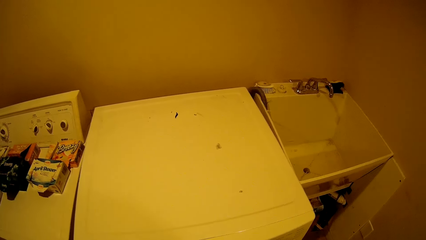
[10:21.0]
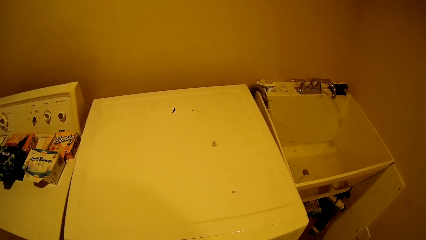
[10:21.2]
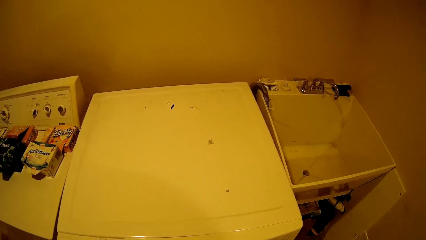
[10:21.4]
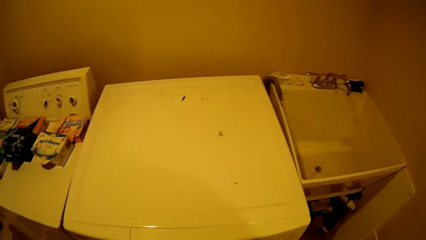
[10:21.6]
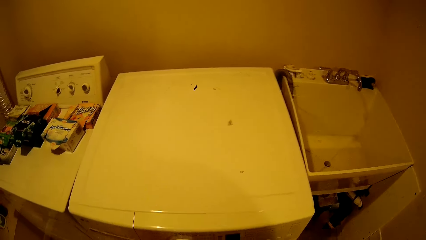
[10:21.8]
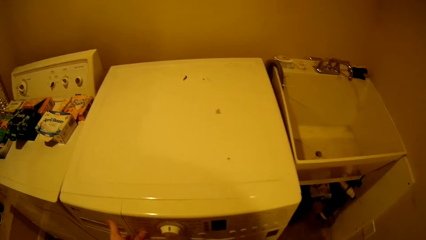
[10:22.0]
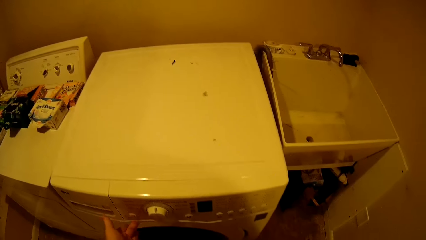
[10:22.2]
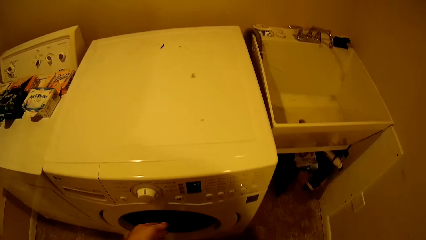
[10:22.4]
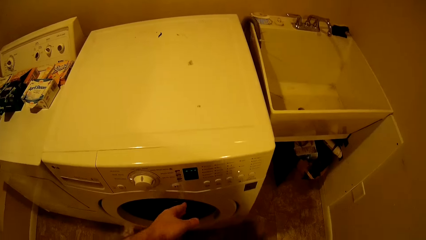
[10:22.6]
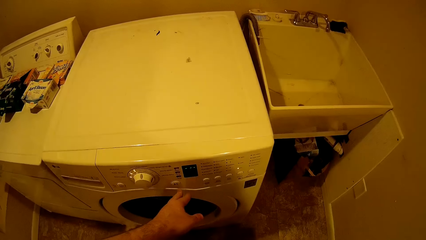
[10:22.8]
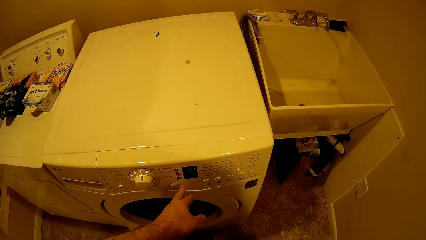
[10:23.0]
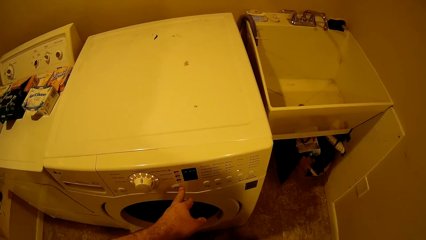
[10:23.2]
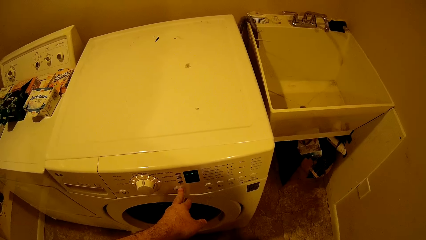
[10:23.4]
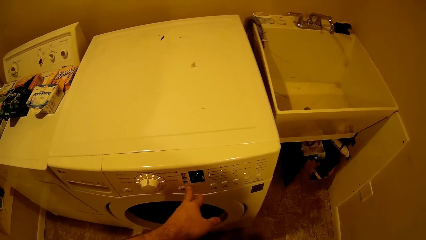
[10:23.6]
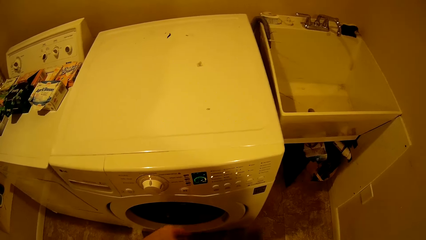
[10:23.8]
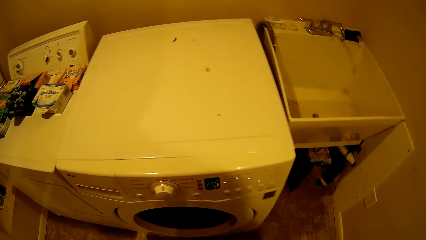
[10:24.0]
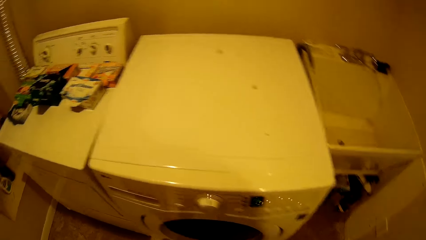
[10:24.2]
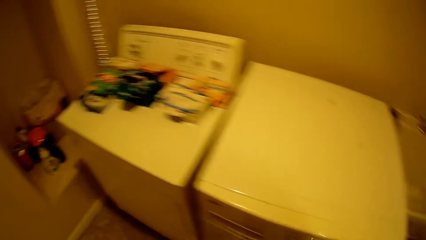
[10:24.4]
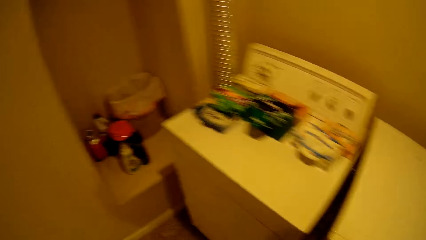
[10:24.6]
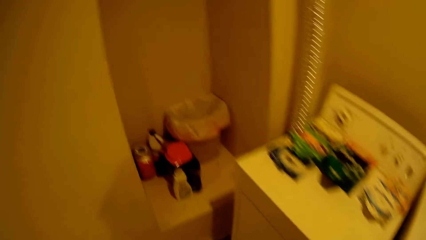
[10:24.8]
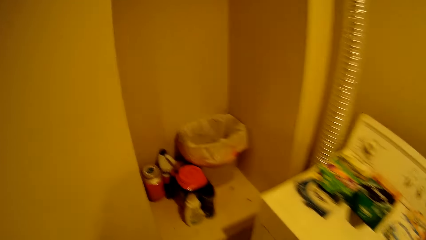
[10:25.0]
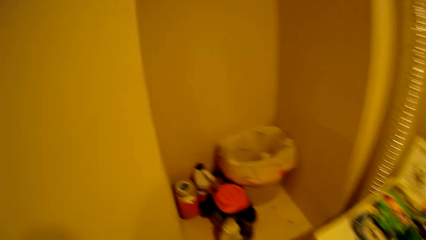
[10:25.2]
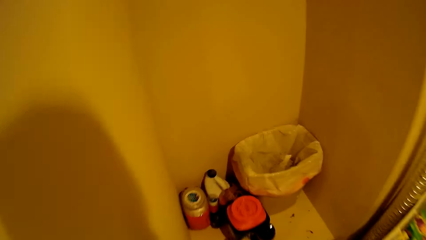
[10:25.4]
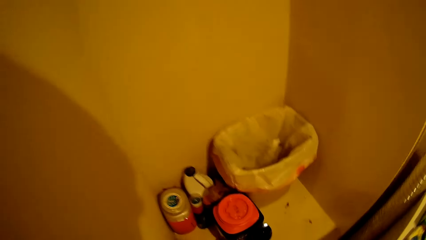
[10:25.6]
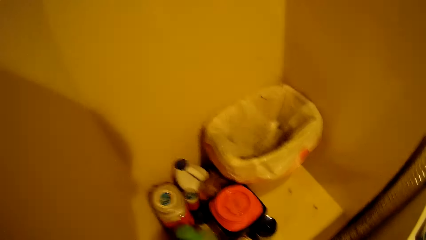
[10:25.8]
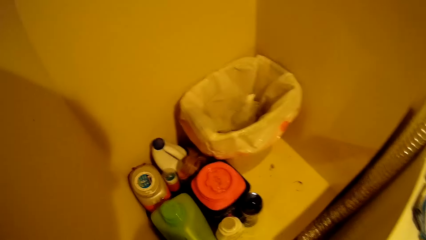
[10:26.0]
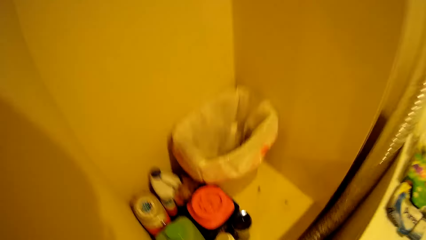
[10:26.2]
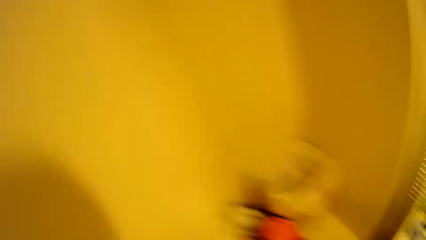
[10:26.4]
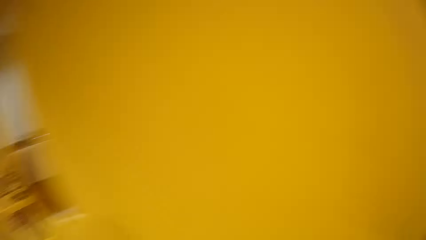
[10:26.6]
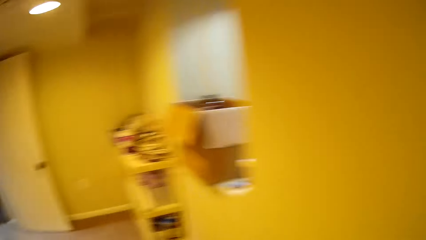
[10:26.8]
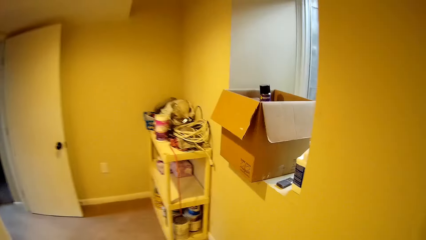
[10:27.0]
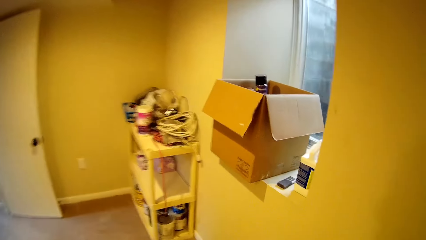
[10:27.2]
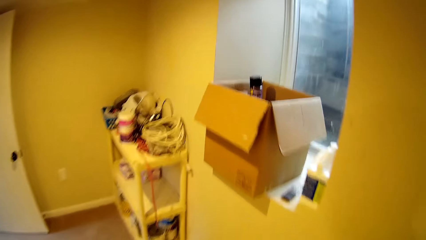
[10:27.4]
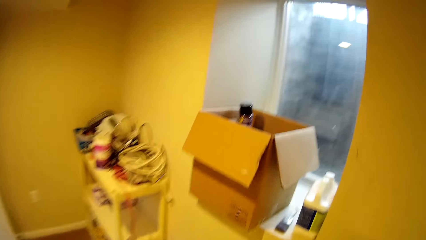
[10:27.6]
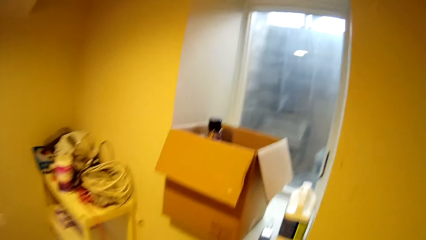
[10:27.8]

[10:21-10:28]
The camera wearer operates the washing machine. They put something down. They walk around the room. They pick the jerrycan.

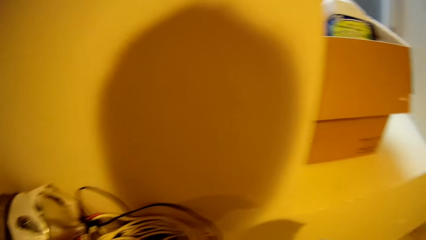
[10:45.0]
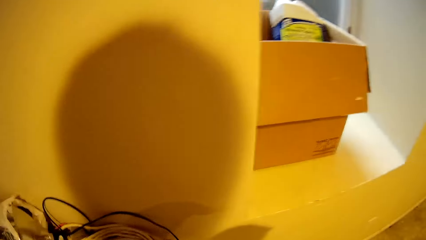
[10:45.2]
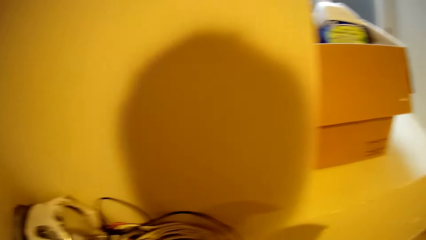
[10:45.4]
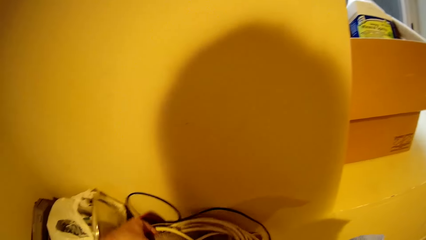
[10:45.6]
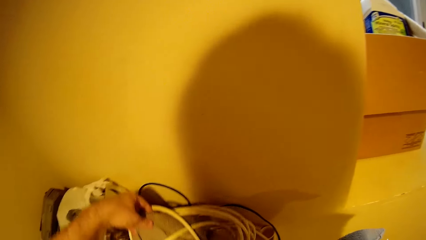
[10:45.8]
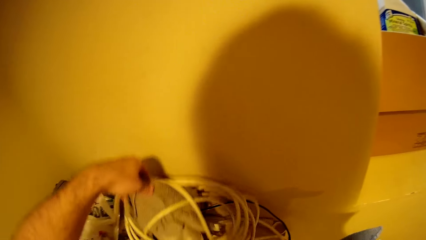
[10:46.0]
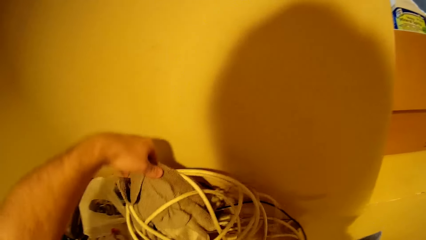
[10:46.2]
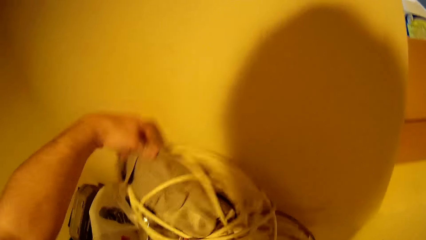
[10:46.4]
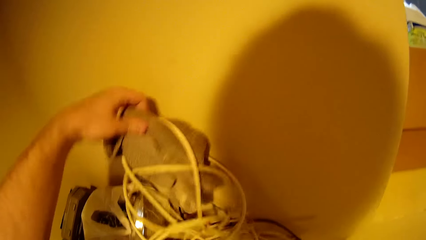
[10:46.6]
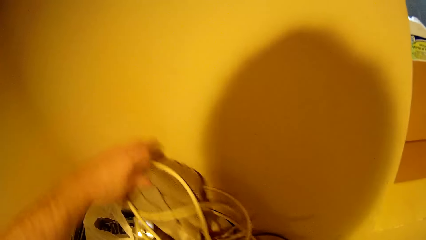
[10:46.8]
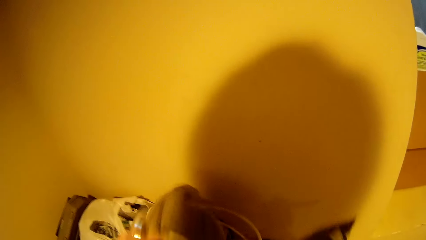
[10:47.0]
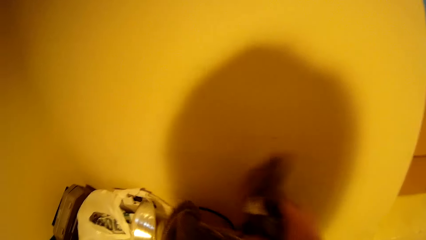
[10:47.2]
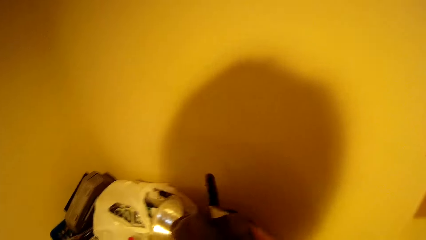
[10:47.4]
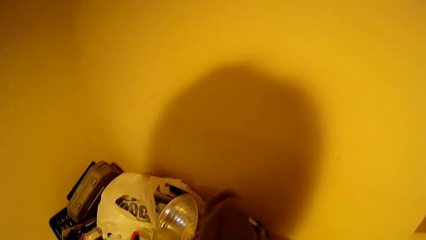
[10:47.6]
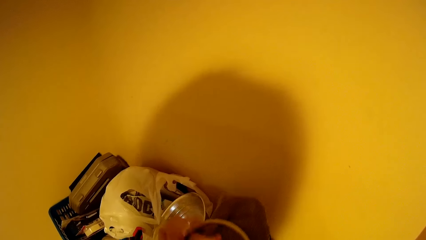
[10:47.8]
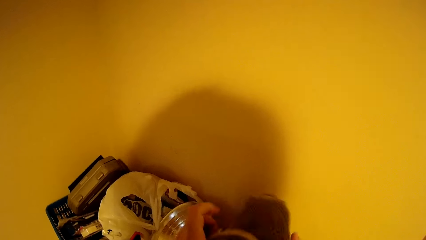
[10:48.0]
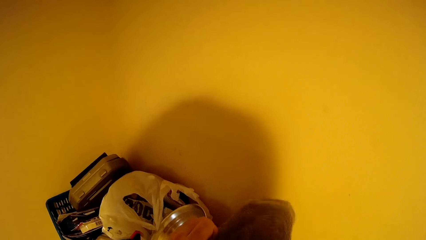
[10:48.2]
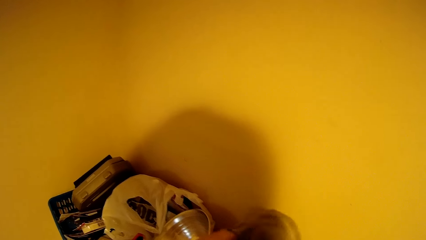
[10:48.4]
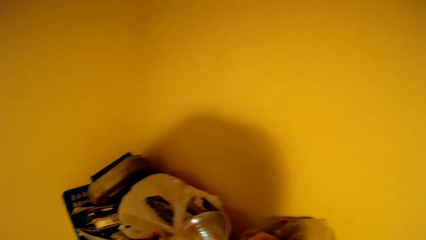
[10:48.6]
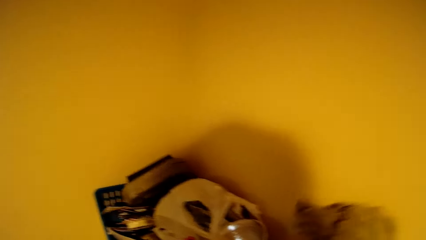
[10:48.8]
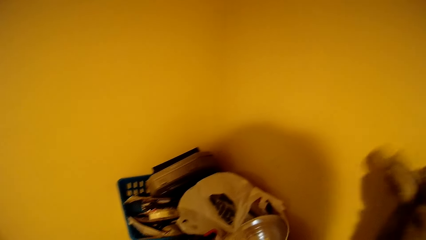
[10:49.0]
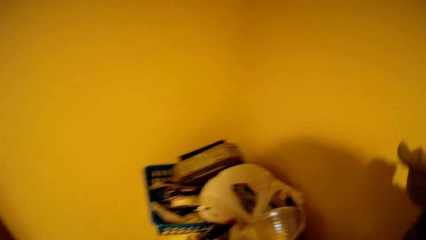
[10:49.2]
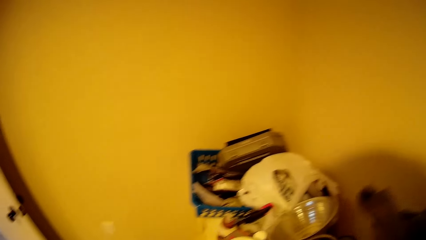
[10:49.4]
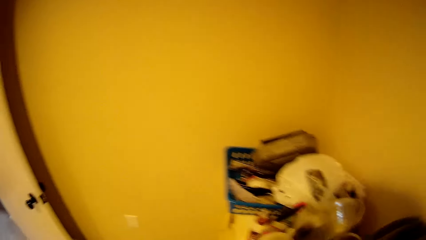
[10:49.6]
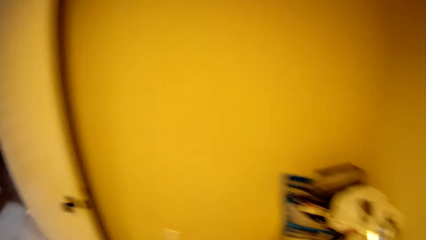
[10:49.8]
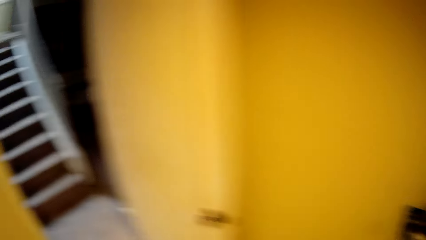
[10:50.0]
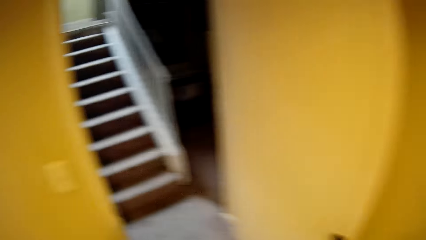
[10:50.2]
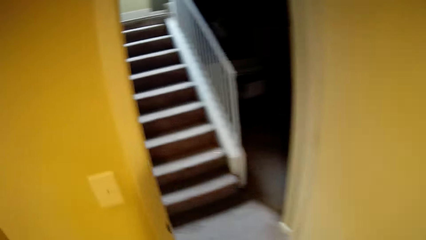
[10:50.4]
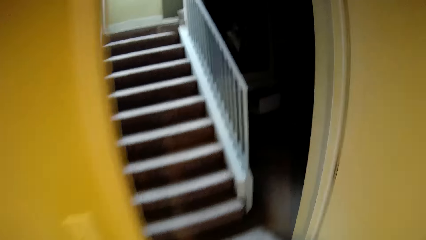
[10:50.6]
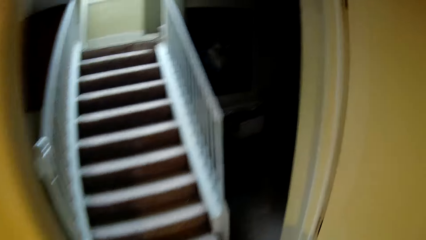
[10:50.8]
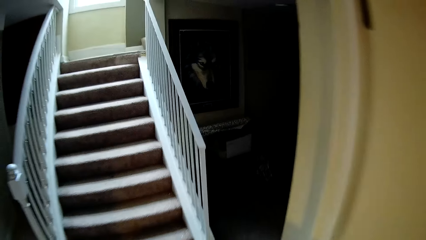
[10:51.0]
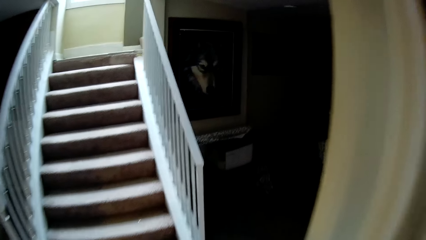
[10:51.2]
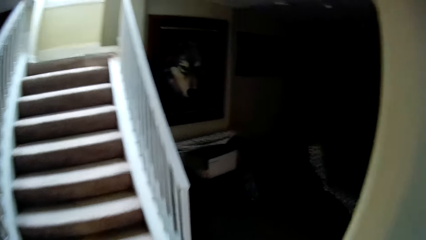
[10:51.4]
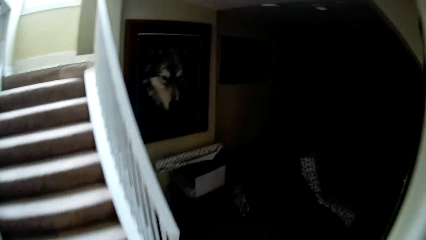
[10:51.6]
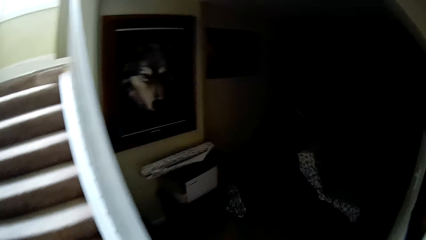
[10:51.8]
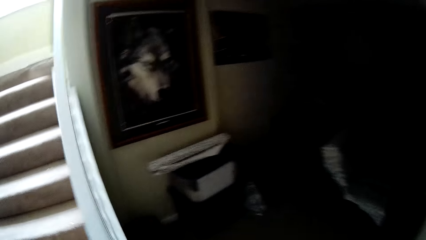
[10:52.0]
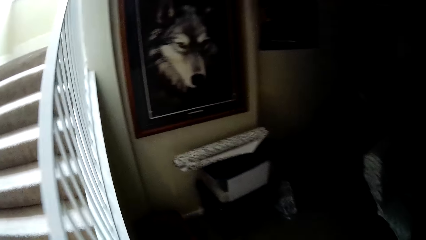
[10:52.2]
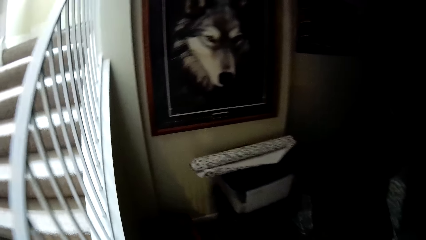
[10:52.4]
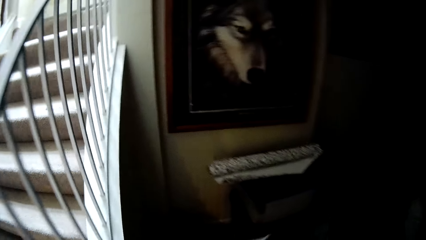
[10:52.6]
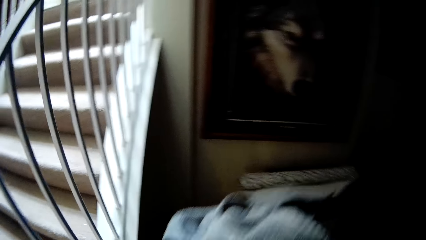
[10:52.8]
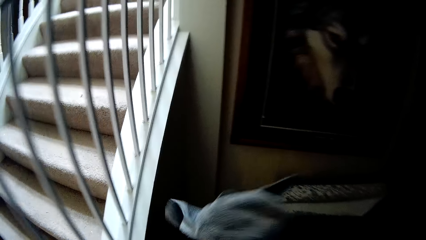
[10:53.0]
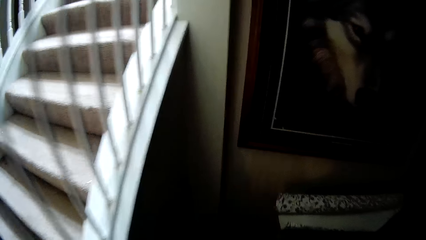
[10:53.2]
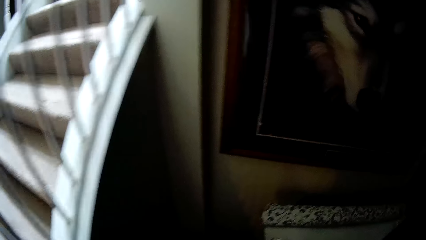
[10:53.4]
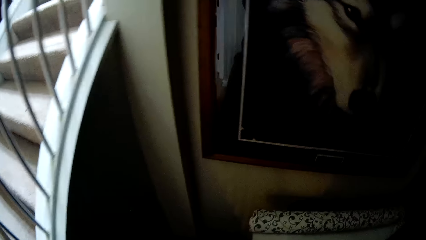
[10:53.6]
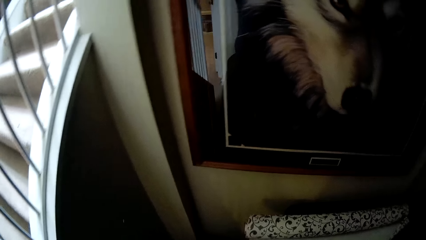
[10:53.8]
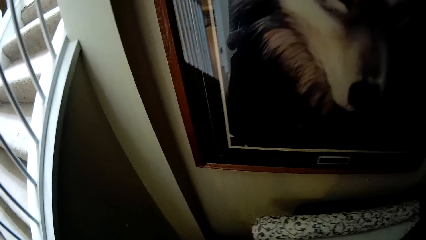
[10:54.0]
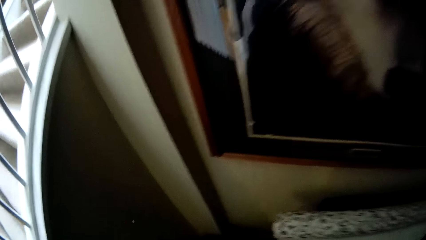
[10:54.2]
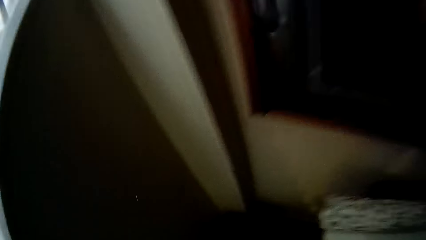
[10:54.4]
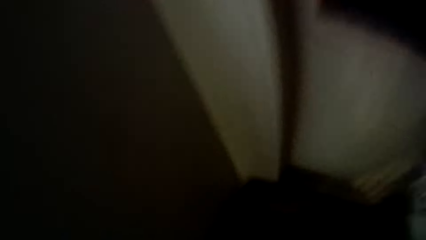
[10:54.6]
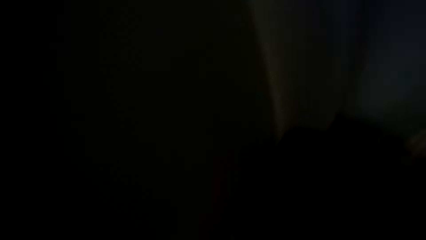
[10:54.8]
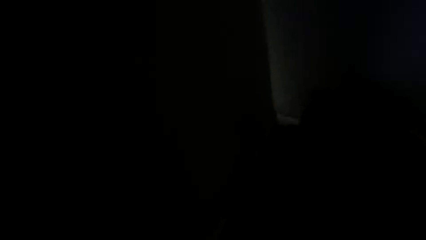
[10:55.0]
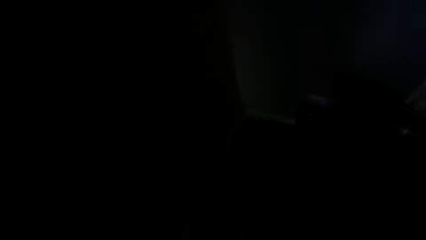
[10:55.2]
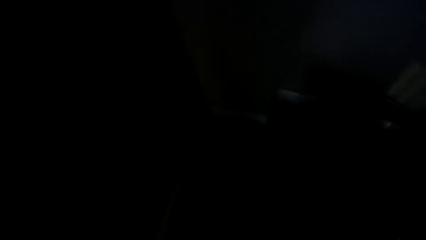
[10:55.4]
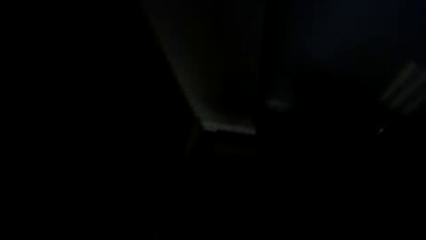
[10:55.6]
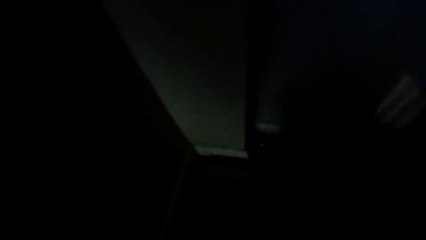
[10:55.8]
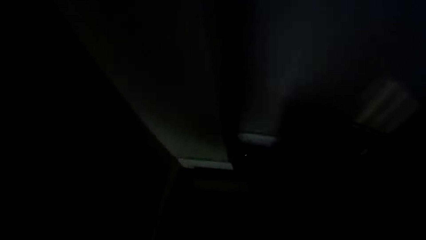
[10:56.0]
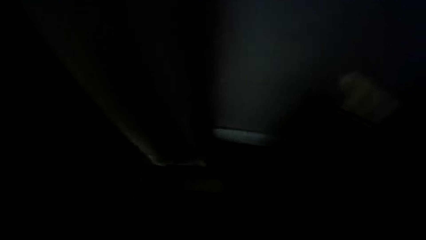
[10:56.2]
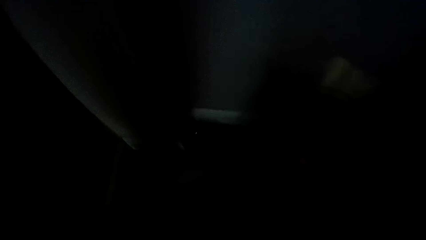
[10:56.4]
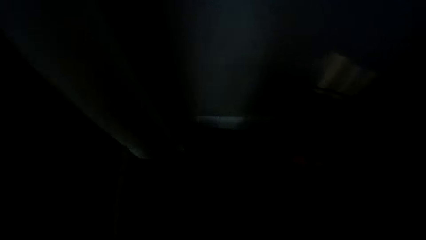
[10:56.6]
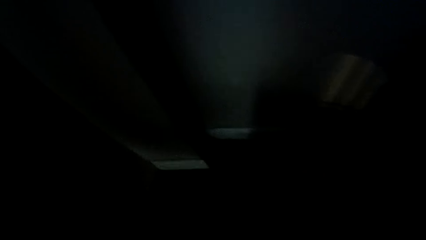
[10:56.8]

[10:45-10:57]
The camera wearer picks the hand towel. They walk out of the room. They drop the hand towel on the floor. They move something.
